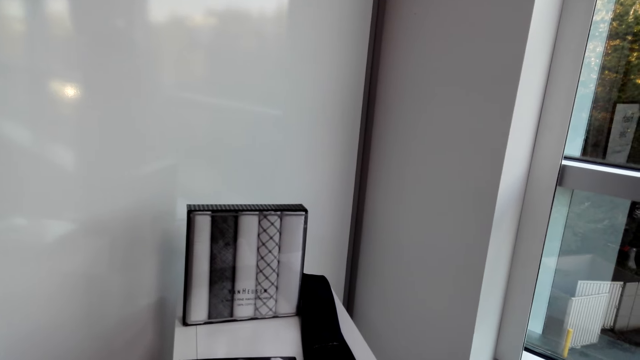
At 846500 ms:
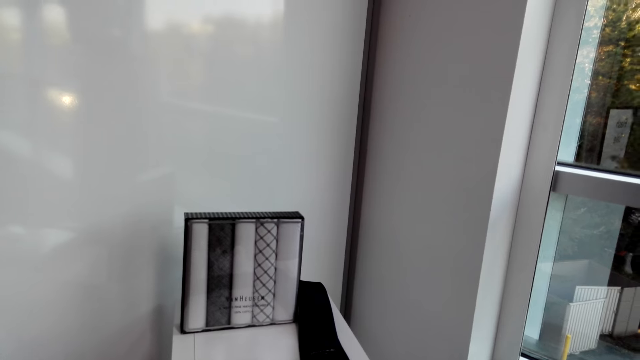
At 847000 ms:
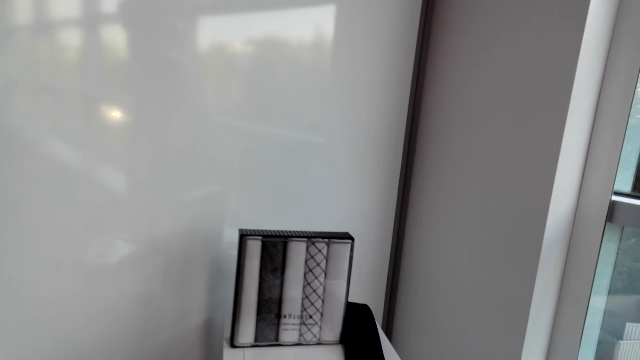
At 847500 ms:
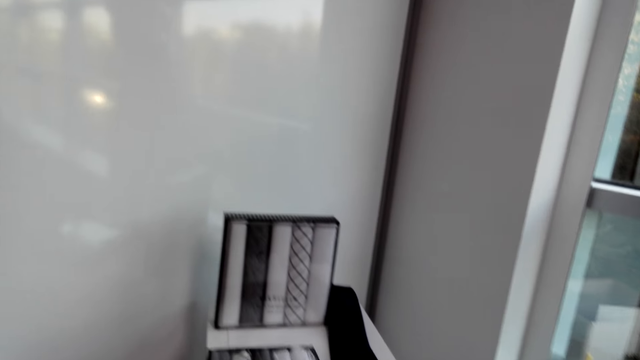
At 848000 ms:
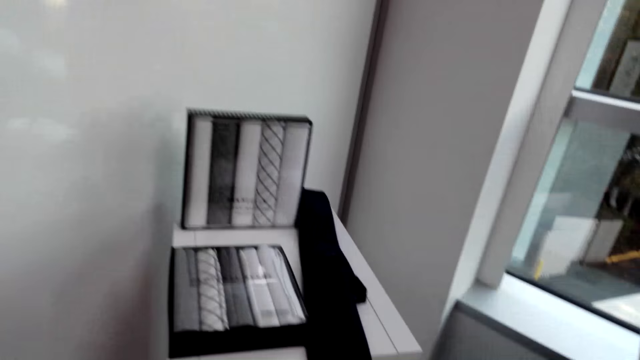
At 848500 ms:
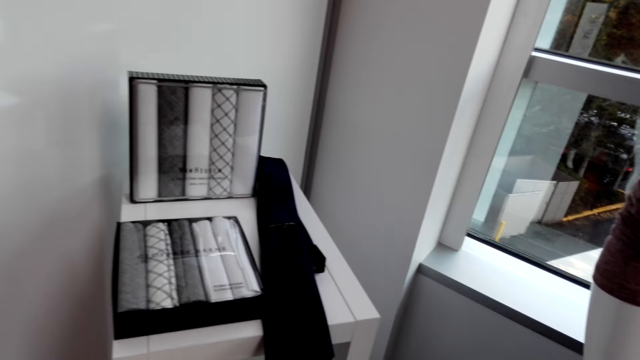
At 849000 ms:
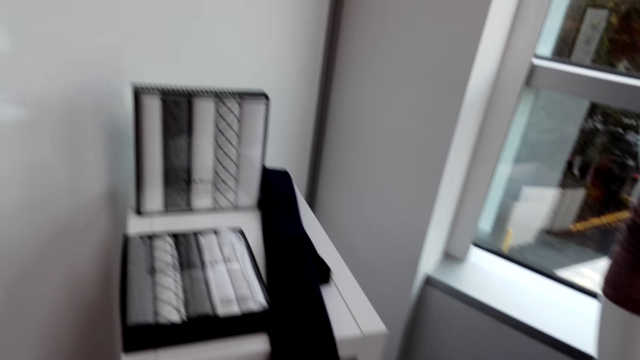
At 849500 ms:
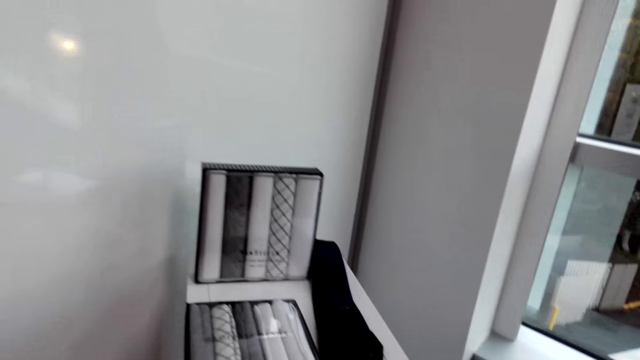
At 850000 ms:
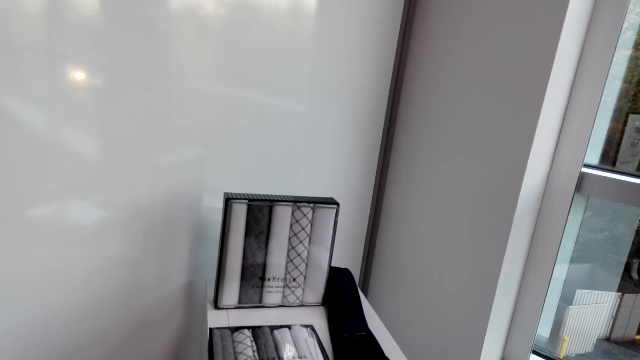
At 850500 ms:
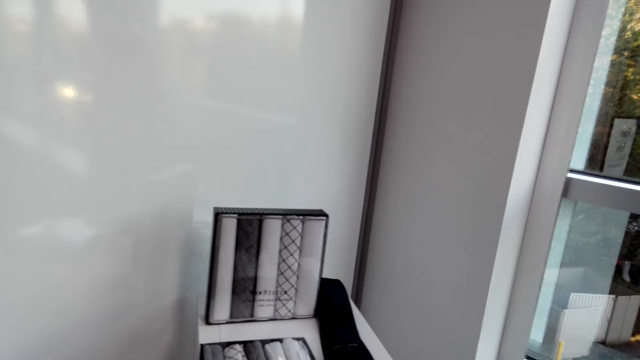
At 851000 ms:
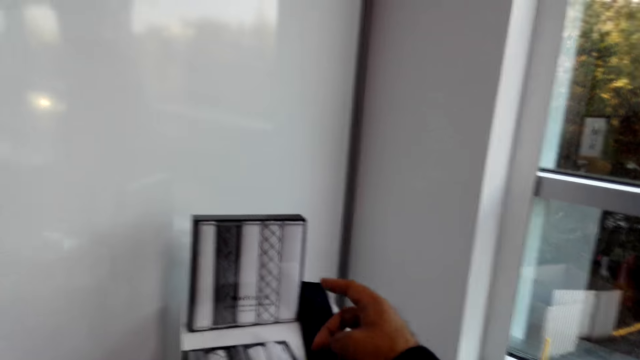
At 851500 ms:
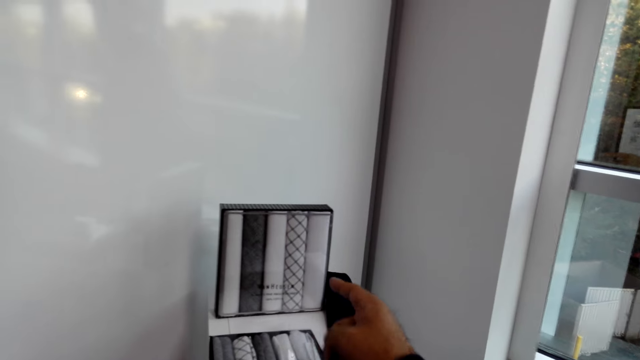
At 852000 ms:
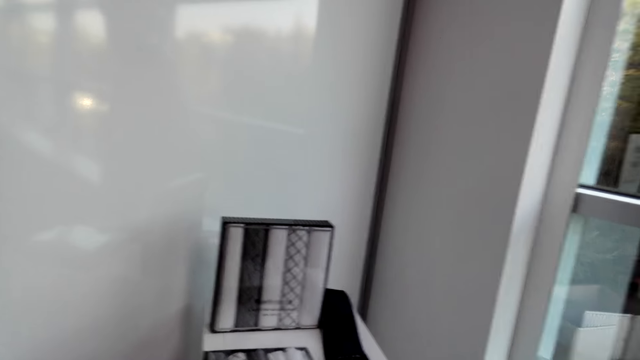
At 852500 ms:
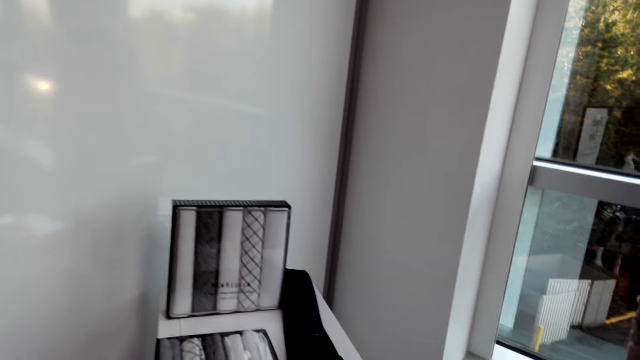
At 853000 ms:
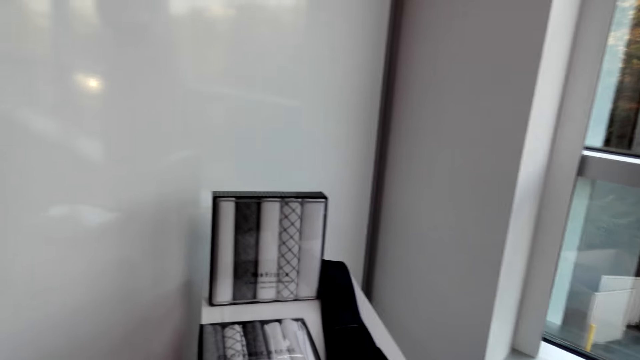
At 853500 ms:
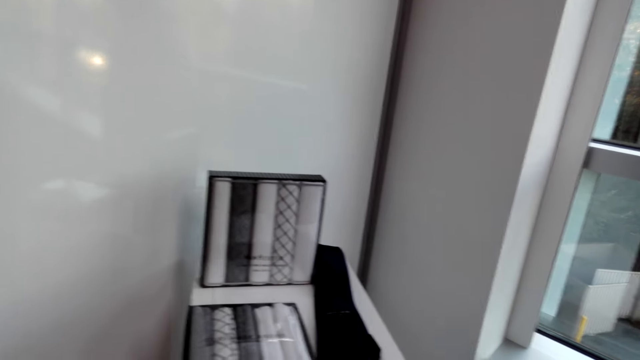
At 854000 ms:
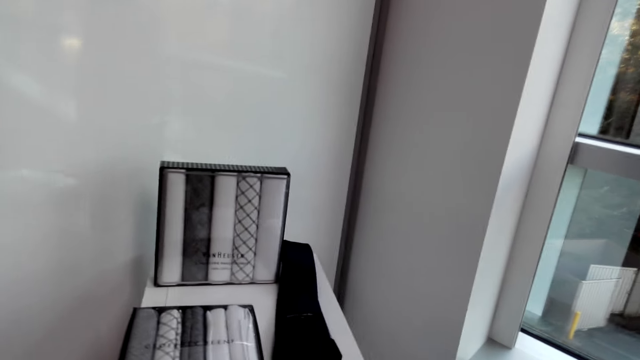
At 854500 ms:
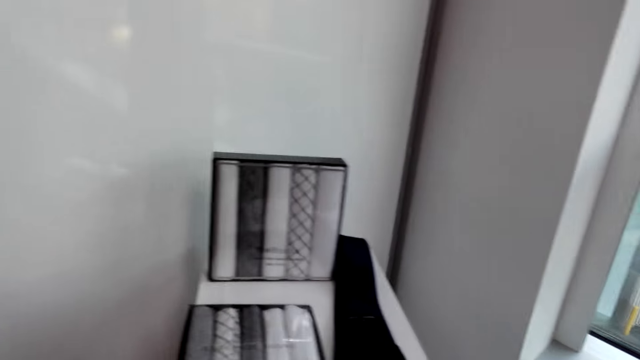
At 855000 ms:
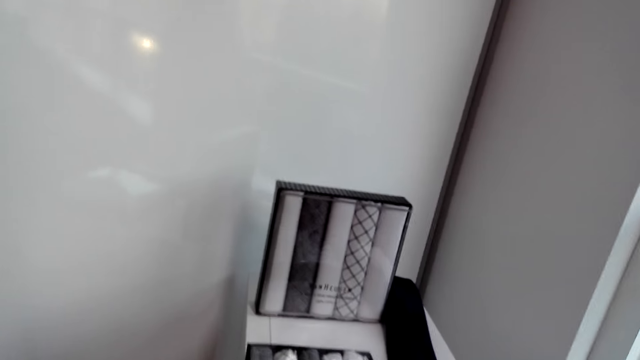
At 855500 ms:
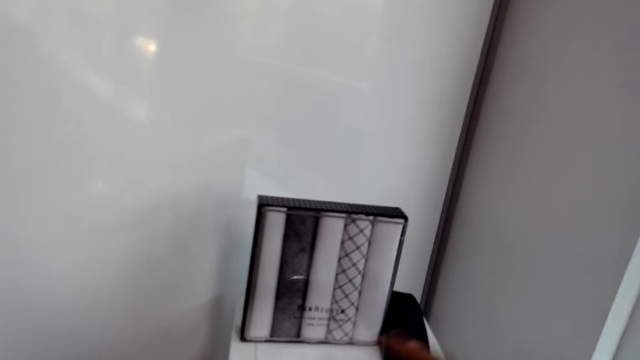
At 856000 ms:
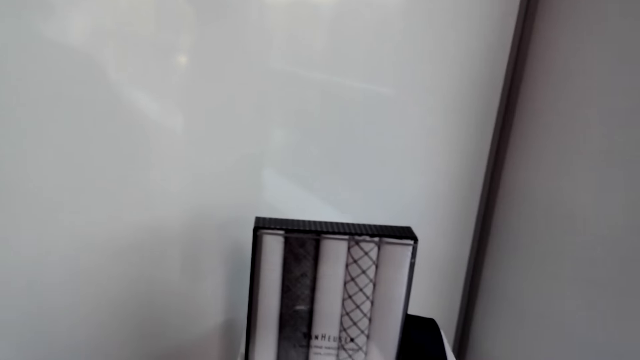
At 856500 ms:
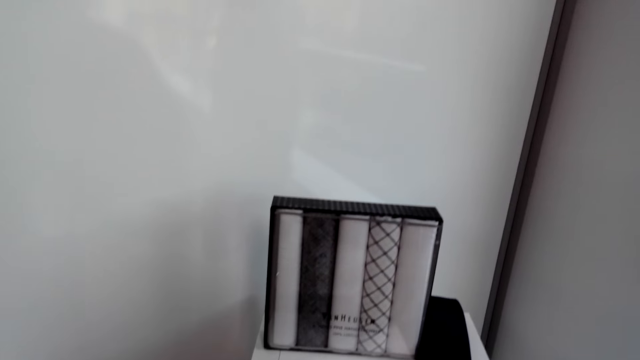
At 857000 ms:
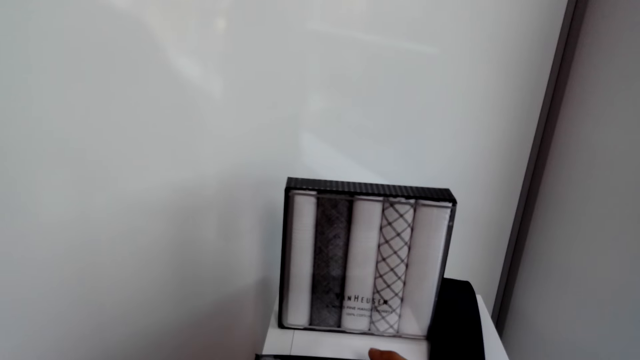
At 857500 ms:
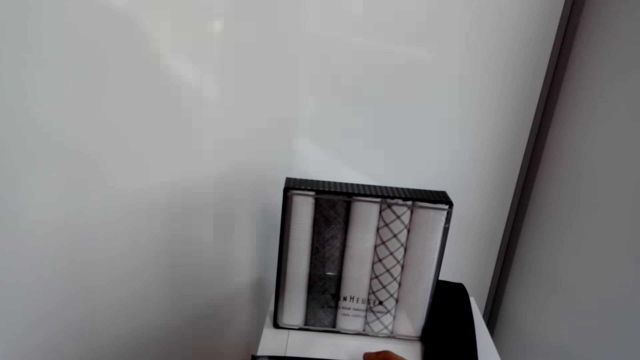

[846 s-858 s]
The camera wearer puts the box of handkerchiefs on the shelf. They point at another box of handkerchiefs.

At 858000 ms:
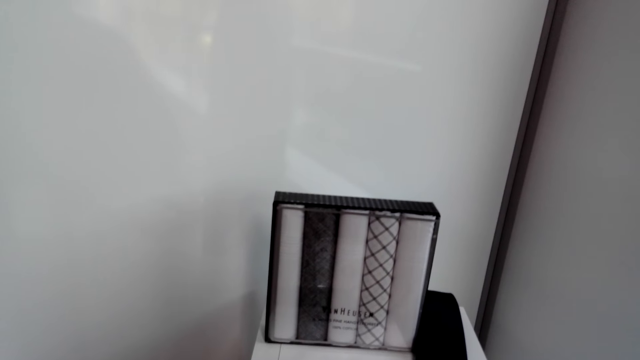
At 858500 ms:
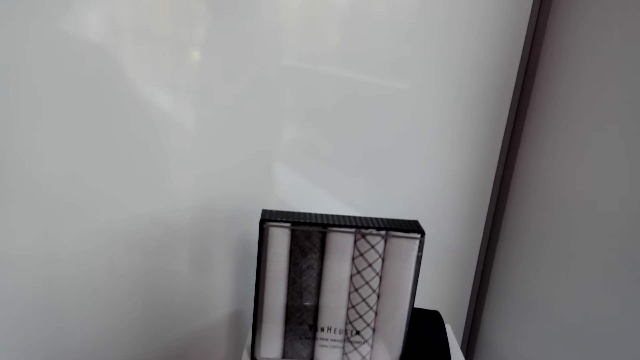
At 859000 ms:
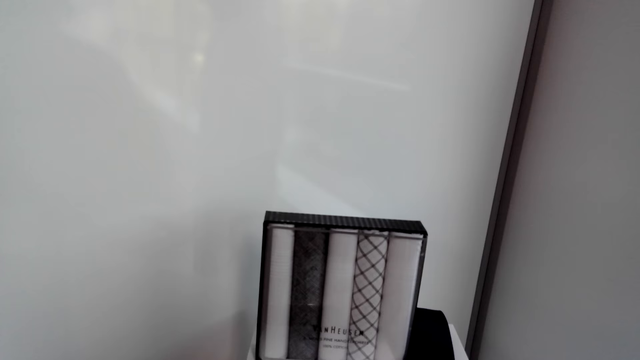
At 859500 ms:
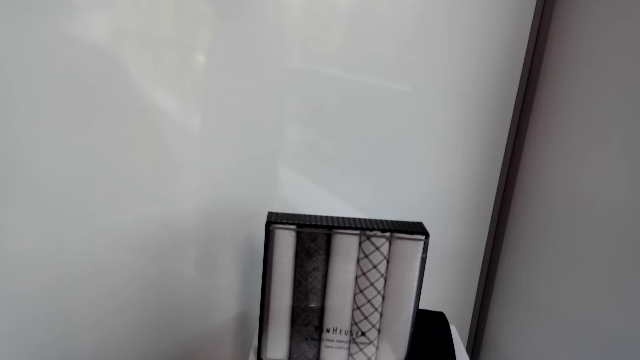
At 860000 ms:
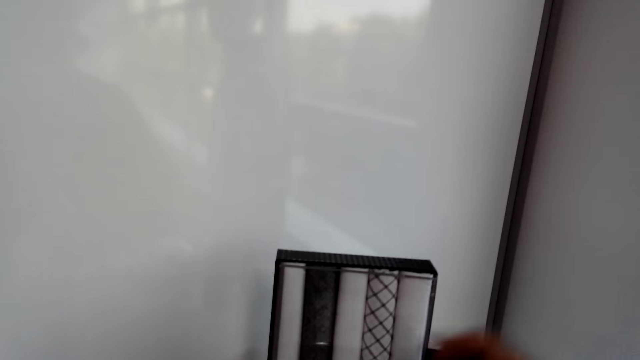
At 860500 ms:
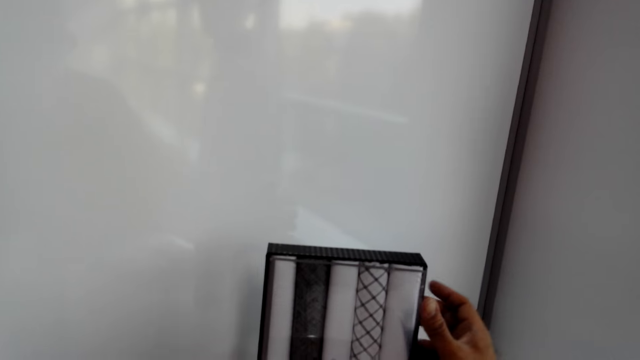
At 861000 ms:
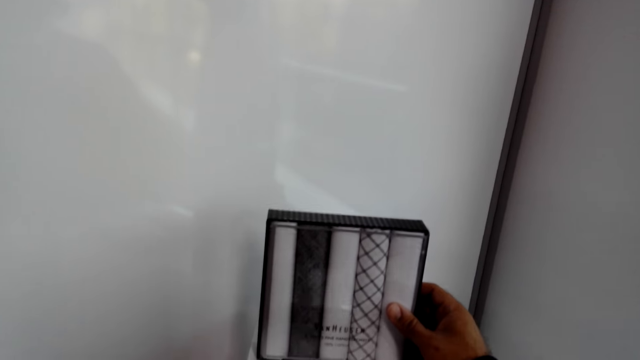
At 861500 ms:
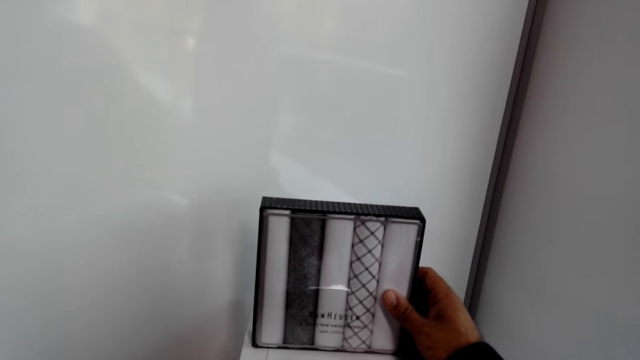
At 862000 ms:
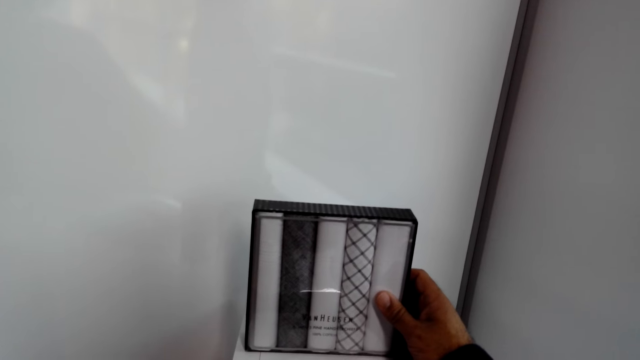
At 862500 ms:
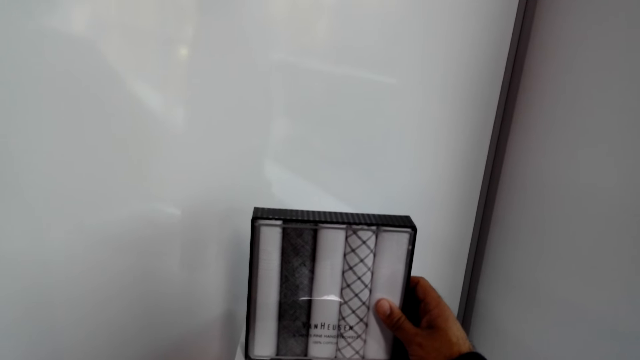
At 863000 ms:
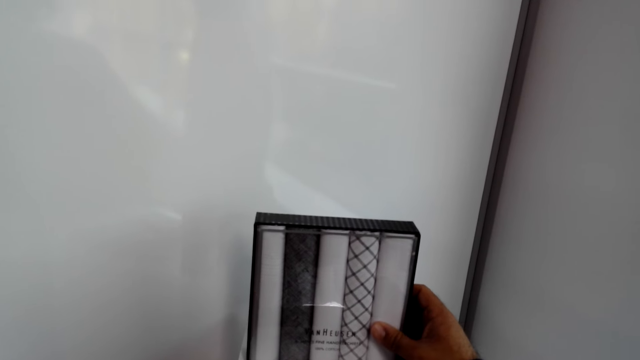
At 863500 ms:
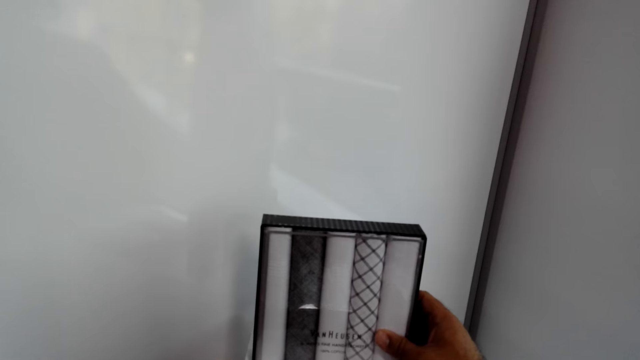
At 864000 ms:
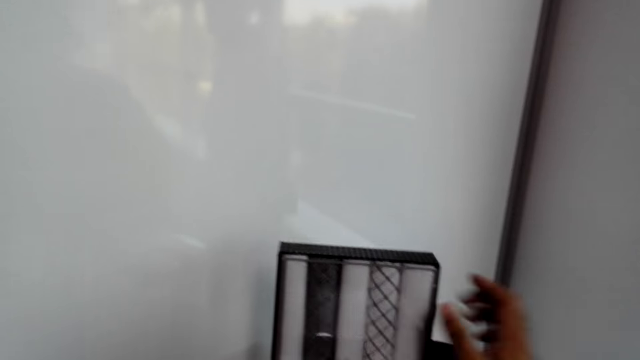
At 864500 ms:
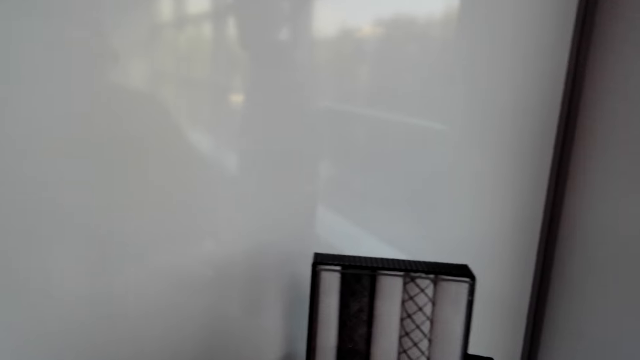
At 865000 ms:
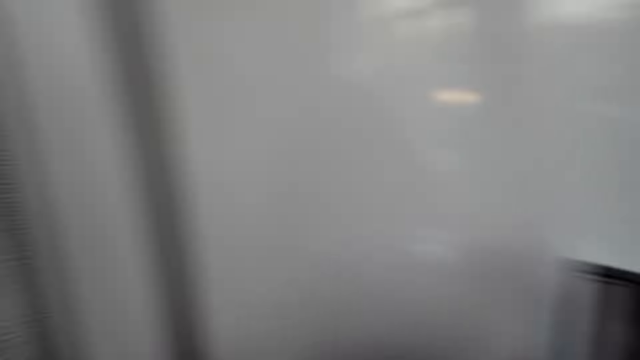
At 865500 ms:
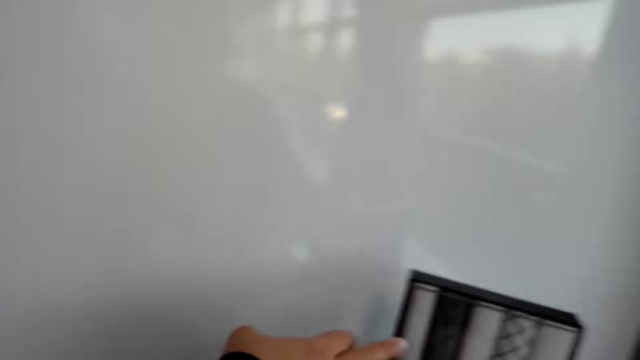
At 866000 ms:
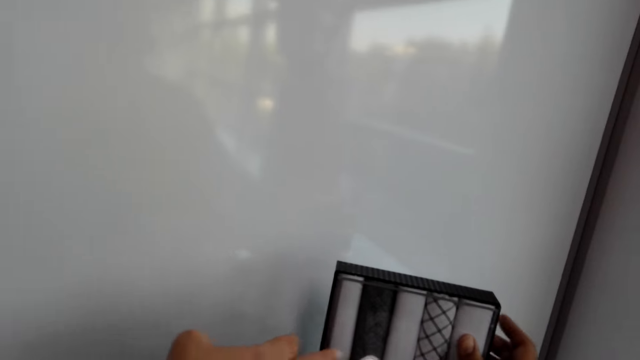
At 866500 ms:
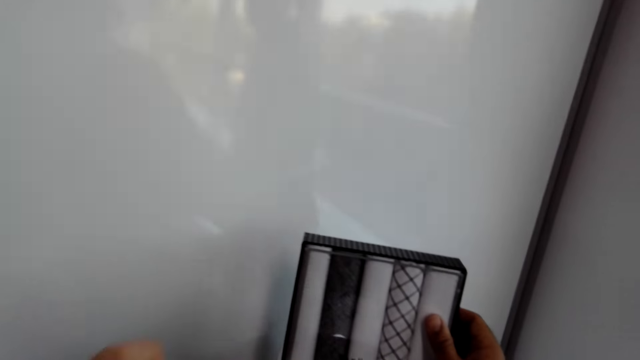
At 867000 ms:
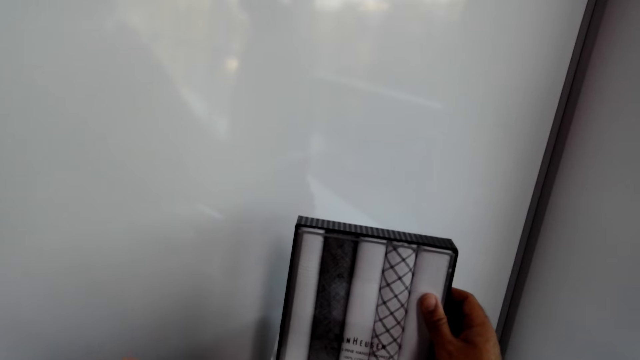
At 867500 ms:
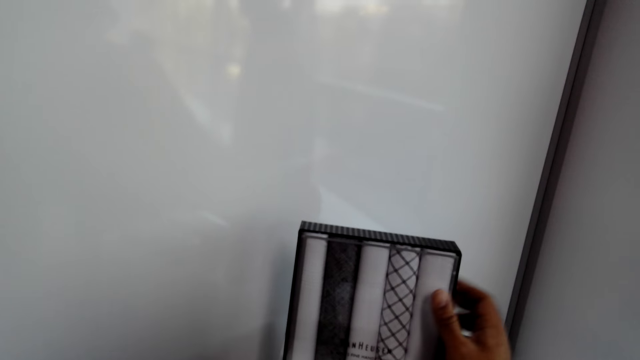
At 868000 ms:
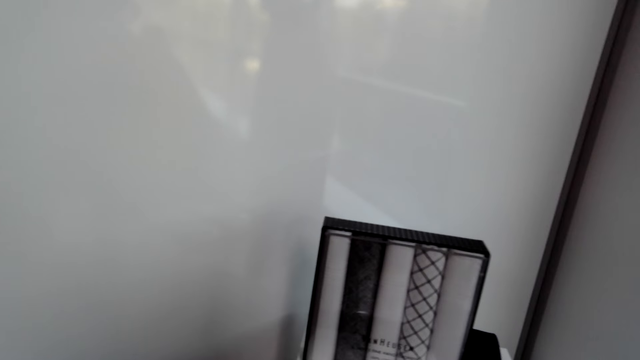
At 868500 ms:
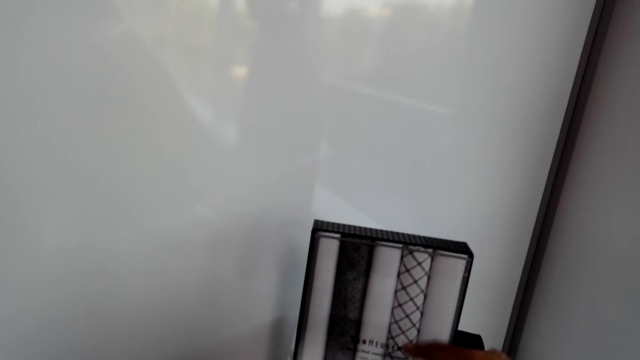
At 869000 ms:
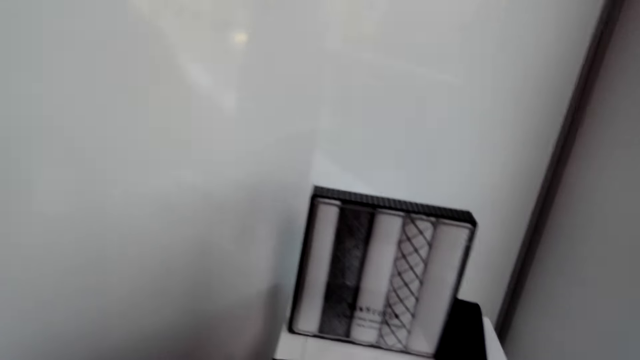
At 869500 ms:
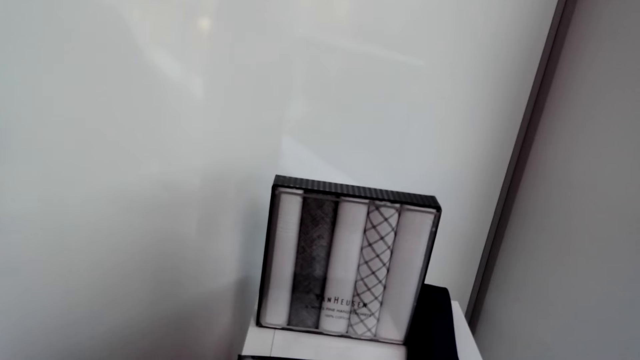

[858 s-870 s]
The camera wearer holds the box of handkerchiefs. They touch the box. They look at the box. They hold the box of handkerchiefs again. A lady speaks with gestures. The camera wearer touches the box. They look at the box.
